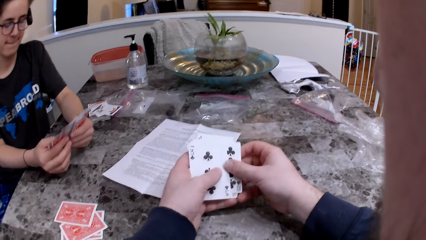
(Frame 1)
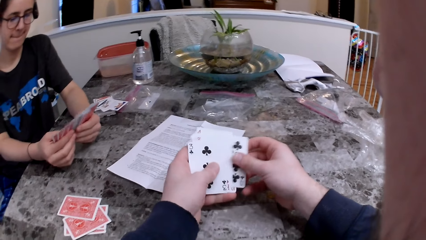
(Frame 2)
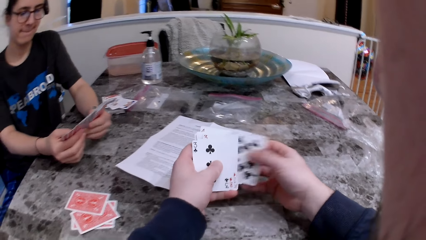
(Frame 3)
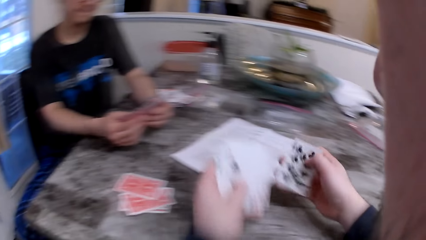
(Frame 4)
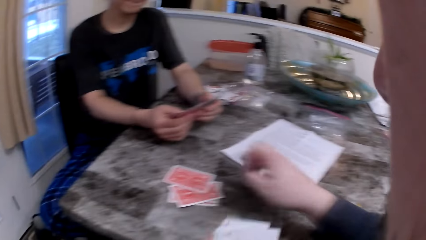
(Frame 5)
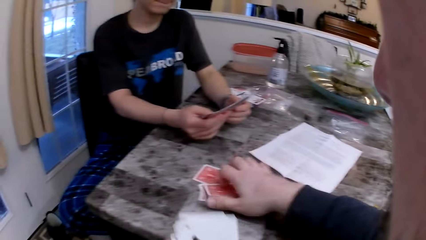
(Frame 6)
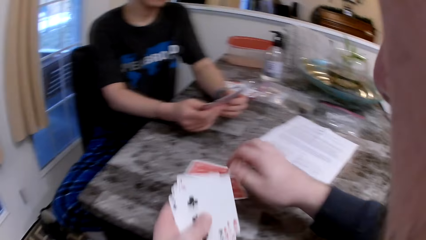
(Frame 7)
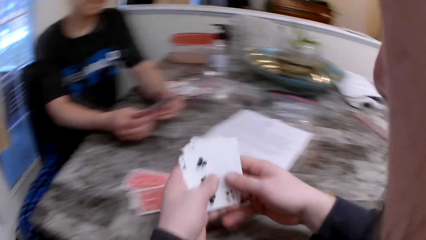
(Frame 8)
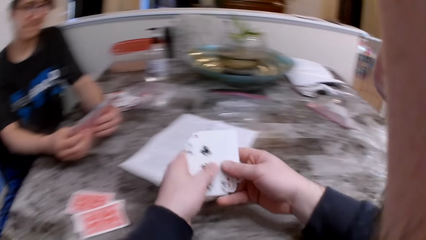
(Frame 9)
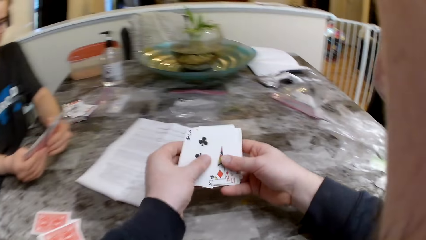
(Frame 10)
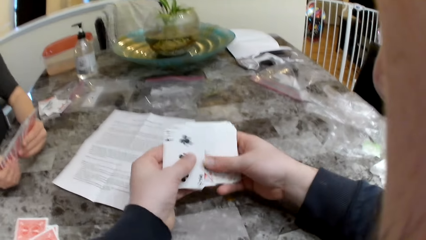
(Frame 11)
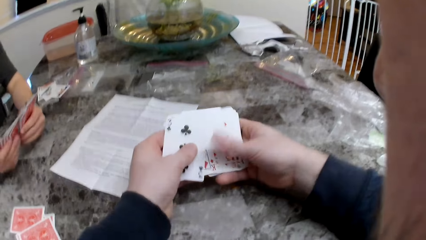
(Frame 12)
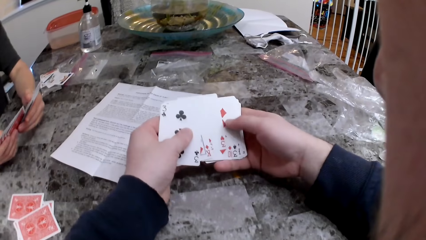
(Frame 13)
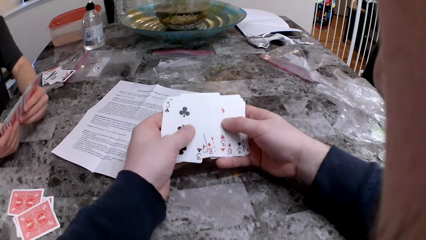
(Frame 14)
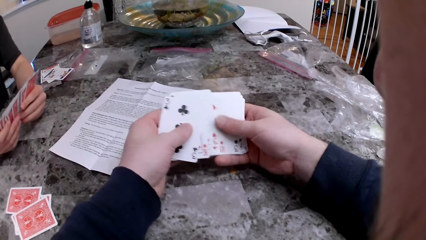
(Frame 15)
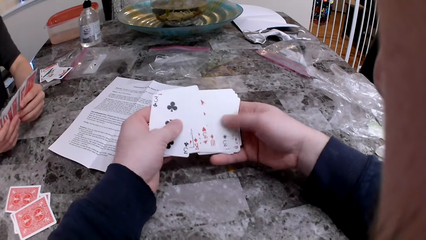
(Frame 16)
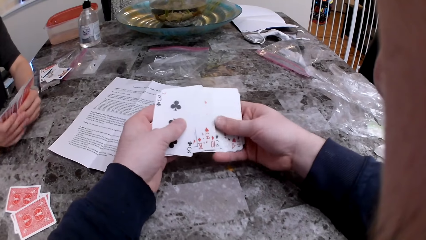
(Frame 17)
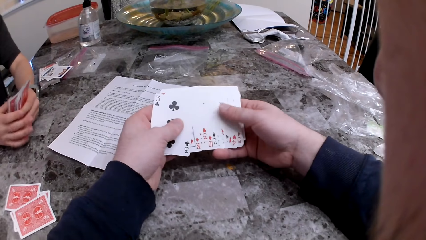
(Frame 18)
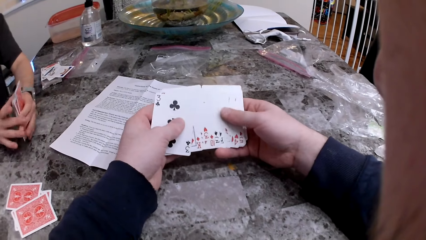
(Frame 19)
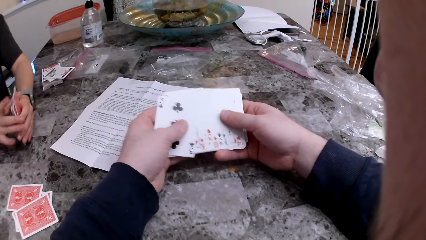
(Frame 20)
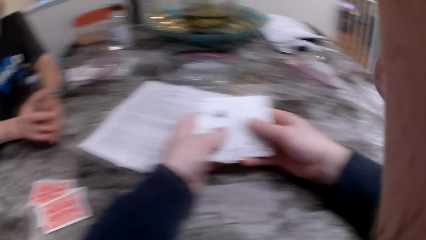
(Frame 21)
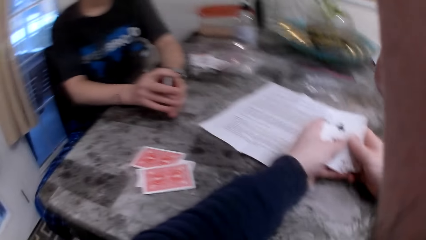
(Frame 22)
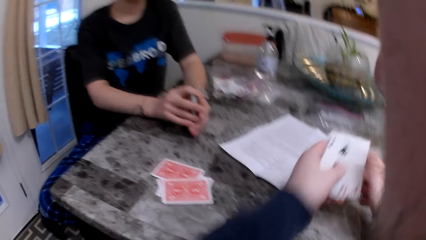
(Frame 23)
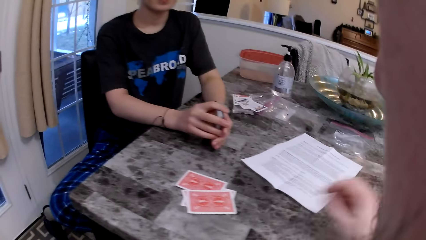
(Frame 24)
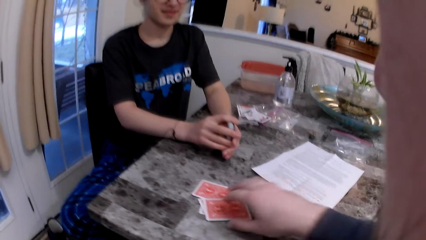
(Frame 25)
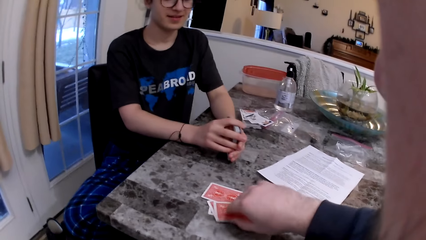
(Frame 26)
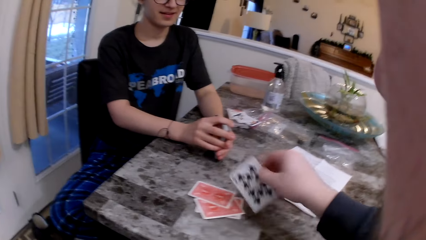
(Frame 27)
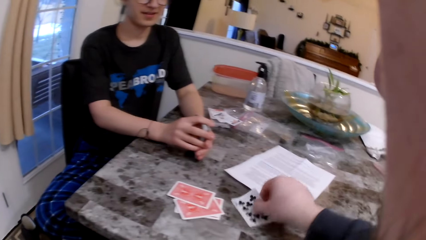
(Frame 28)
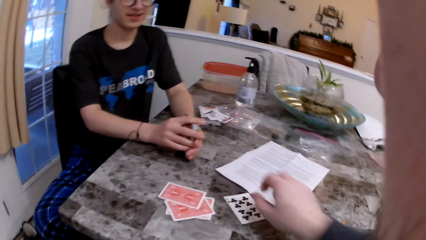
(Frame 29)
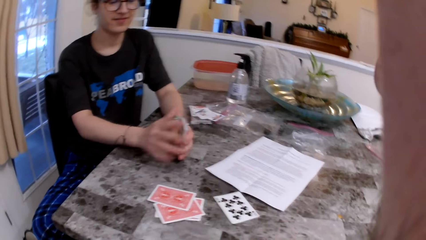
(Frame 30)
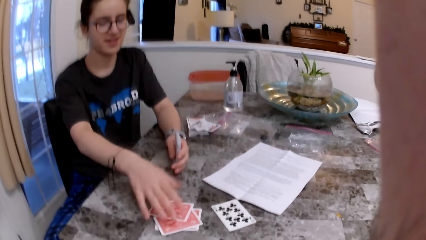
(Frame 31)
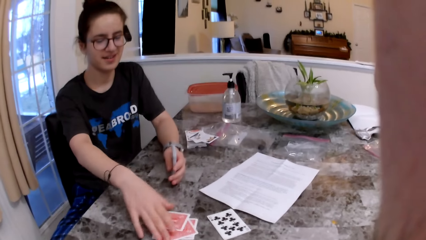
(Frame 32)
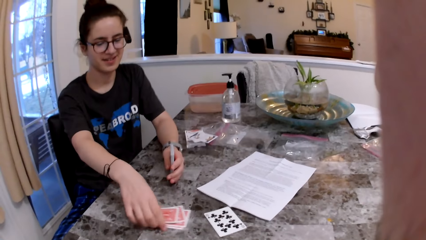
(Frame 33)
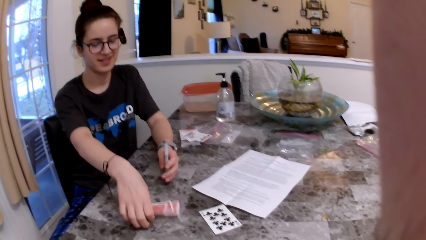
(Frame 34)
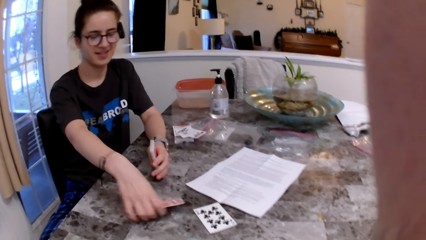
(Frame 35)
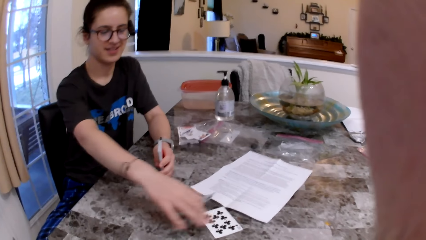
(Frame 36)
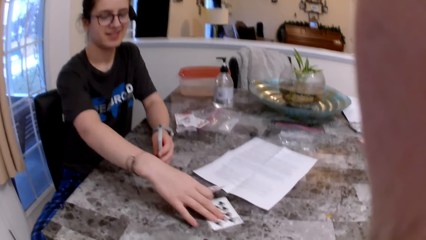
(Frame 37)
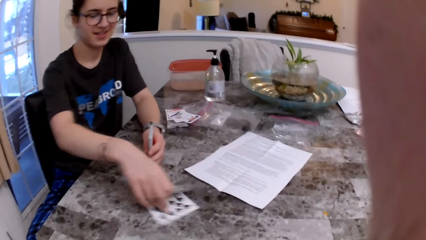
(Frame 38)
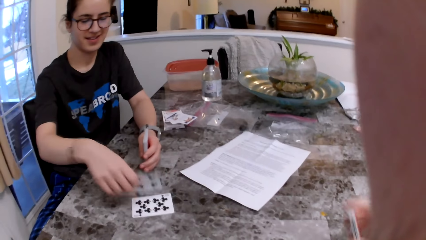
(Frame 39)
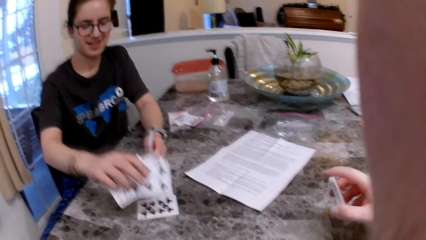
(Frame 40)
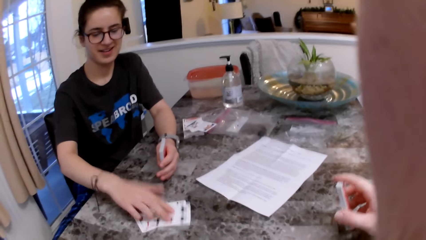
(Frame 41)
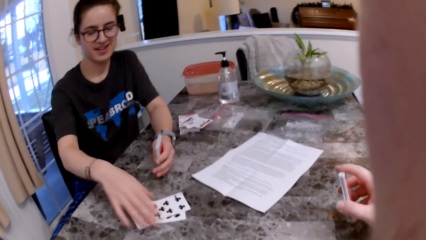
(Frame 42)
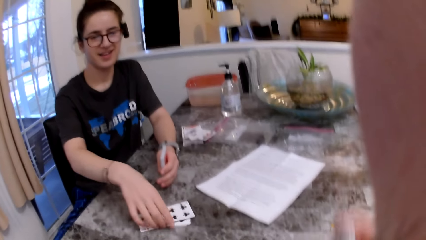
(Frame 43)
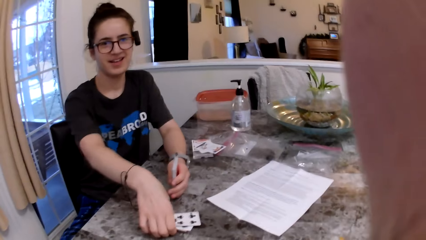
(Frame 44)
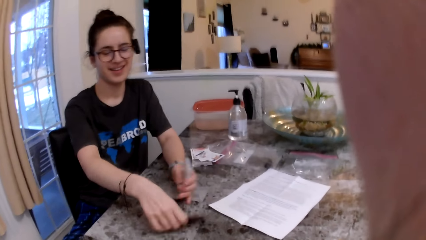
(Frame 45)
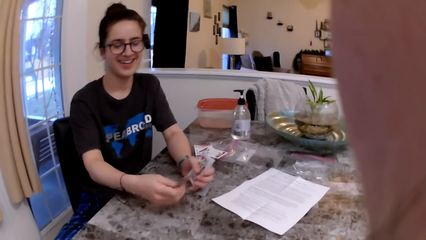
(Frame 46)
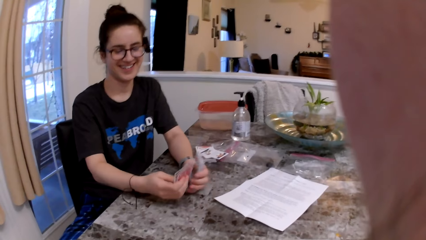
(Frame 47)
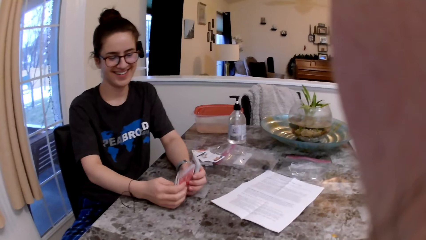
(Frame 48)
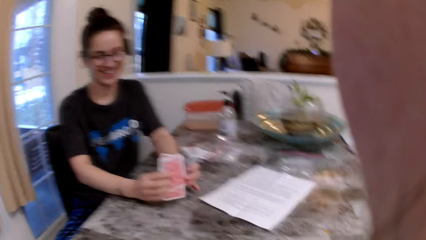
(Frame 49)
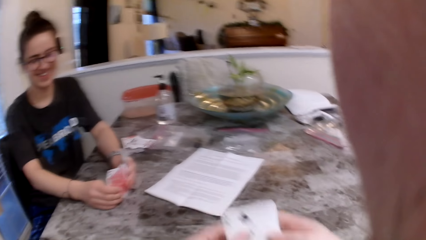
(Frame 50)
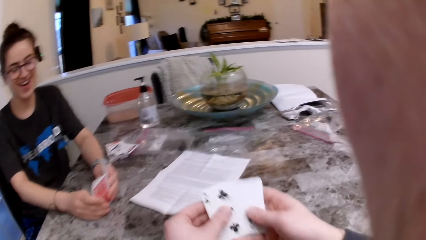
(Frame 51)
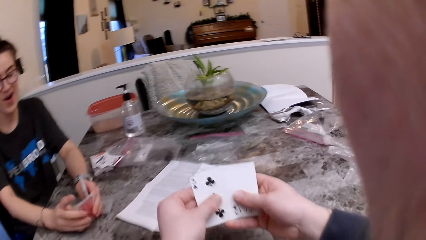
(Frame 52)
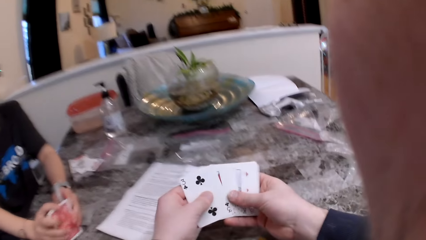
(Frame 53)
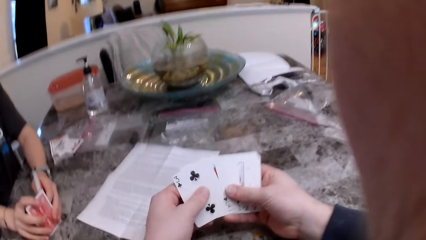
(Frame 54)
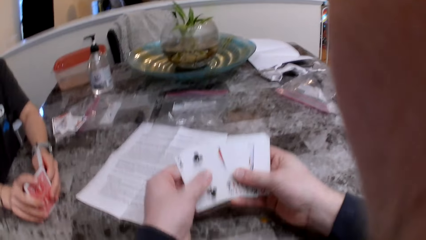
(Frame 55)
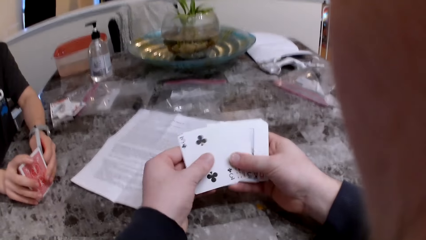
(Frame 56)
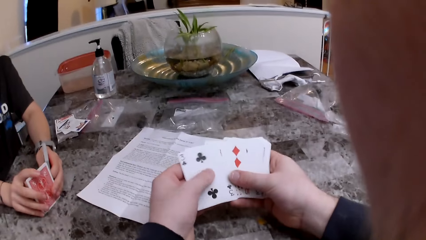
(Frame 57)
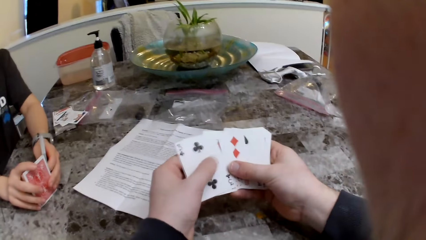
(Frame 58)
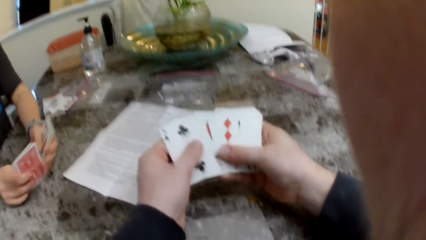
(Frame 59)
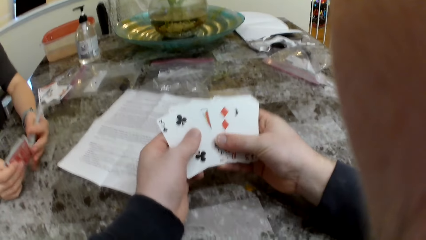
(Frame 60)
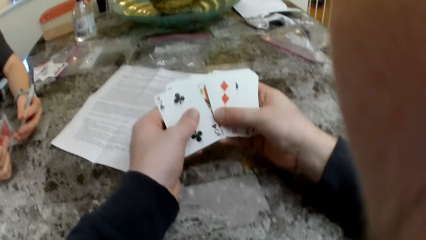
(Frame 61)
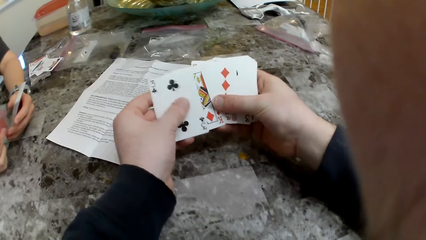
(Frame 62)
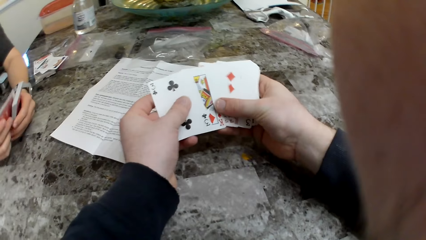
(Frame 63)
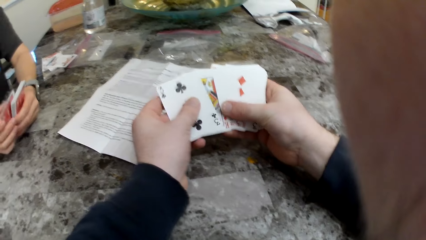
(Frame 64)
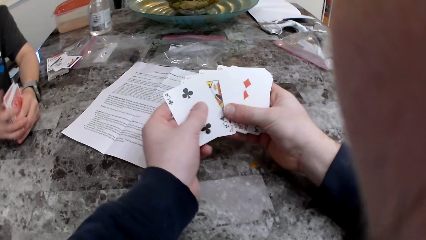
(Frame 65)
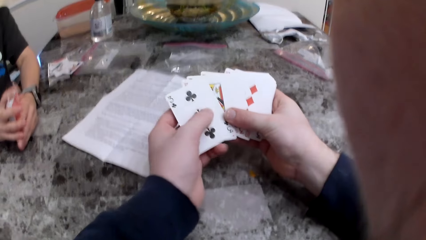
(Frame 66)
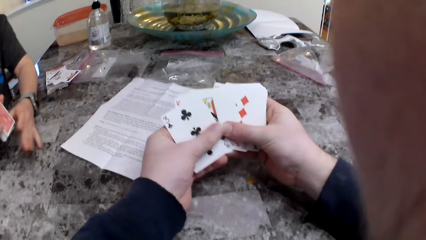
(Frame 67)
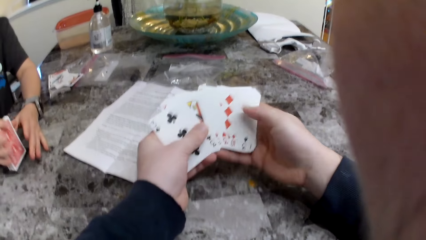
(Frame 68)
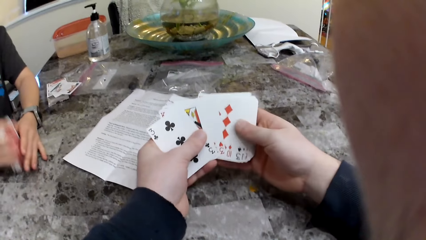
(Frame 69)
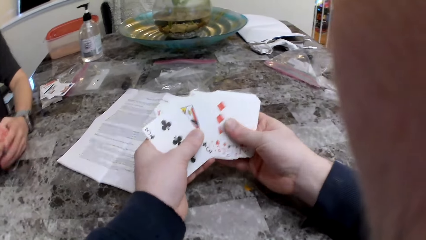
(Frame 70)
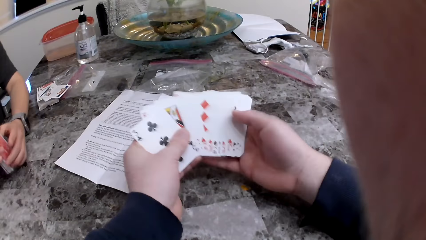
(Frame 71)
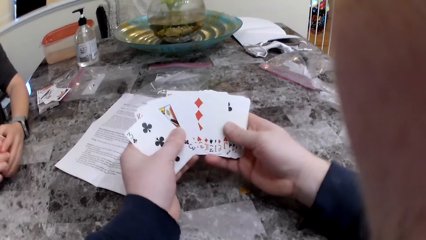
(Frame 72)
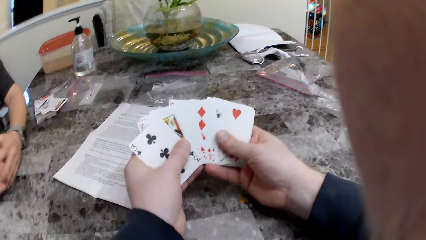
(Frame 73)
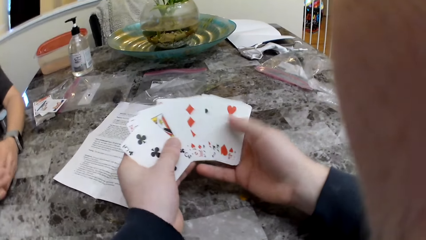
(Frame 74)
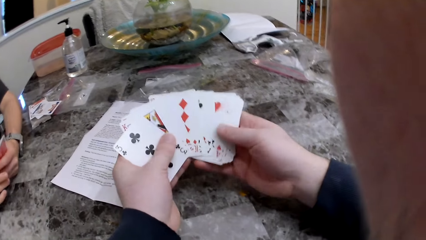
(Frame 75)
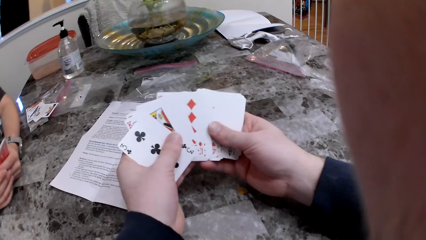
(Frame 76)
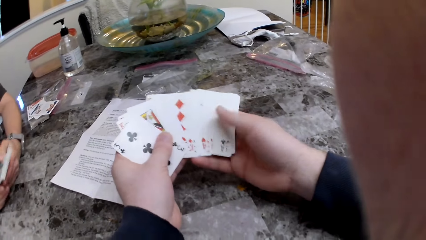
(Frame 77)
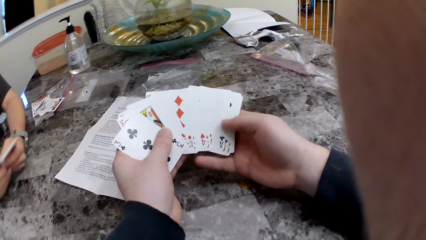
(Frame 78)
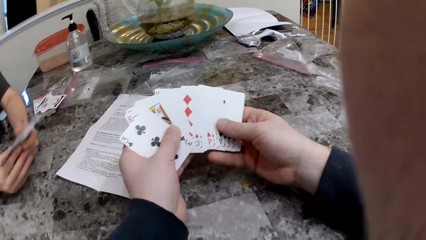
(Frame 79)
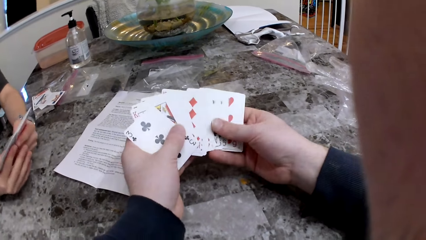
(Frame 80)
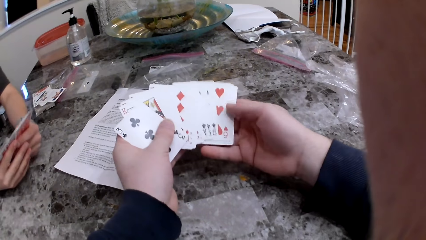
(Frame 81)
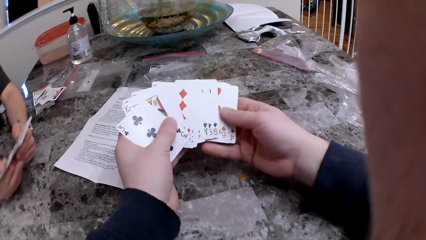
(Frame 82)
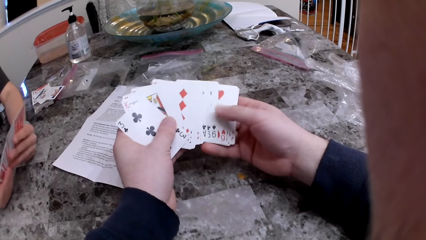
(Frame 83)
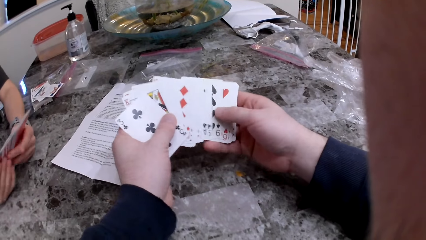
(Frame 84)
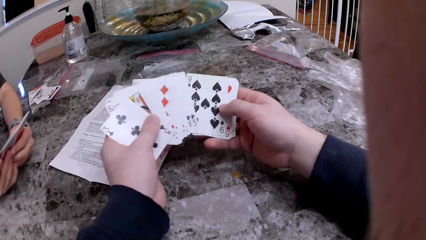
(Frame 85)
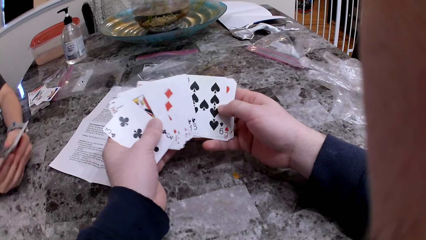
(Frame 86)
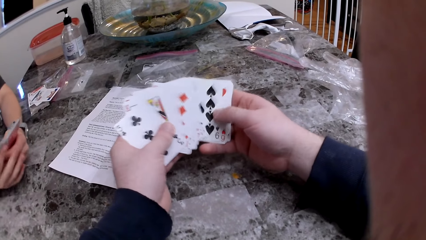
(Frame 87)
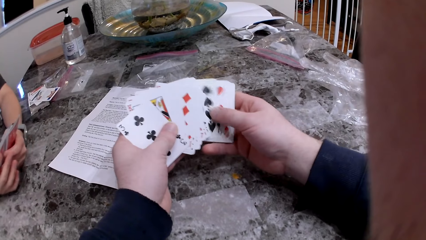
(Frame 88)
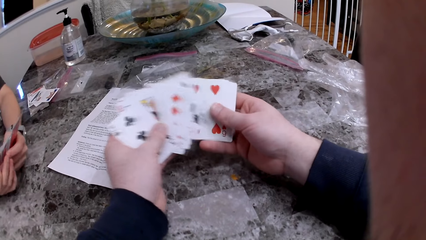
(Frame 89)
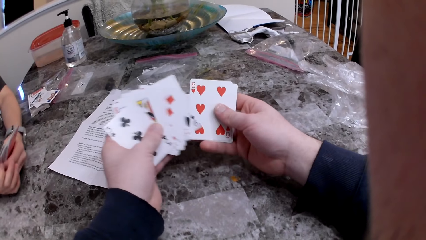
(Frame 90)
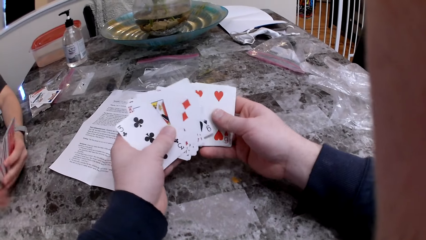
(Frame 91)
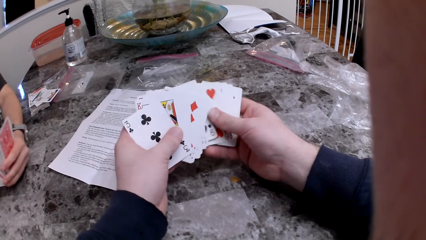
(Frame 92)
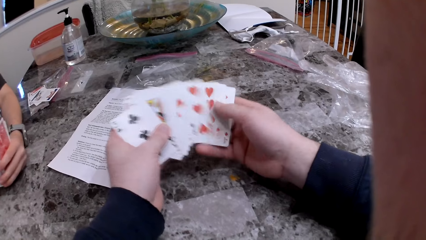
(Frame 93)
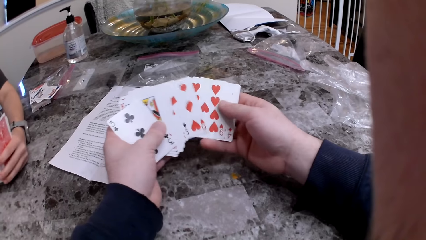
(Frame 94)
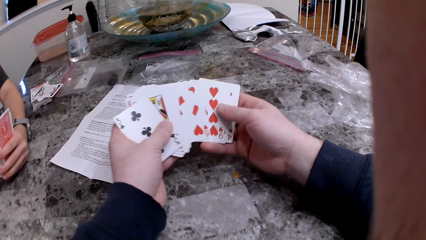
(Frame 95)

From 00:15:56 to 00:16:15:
The camera wearer puts a card on the table. They turn the card over. The woman picks up all the cards and arranges the cards. The camera wearer checks the cards. The woman checks the cards.
